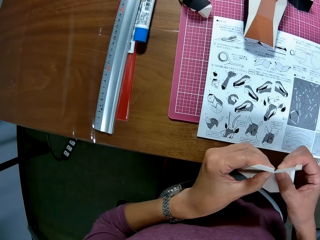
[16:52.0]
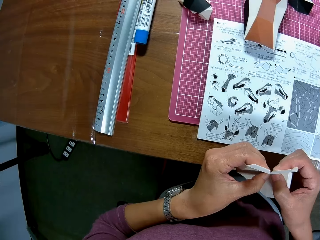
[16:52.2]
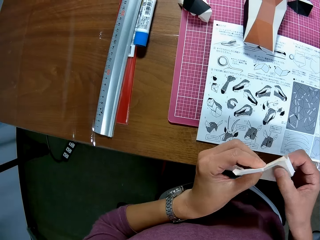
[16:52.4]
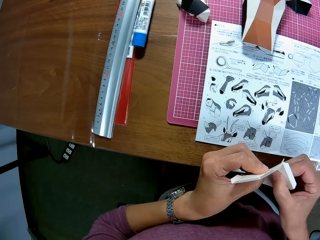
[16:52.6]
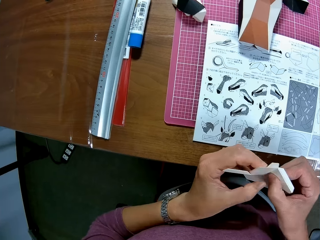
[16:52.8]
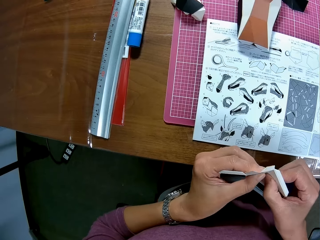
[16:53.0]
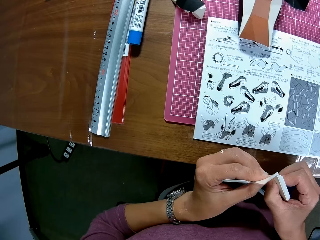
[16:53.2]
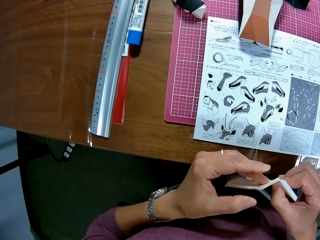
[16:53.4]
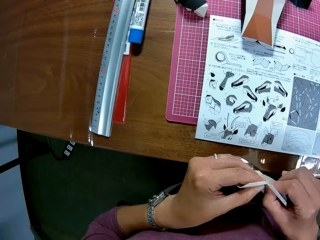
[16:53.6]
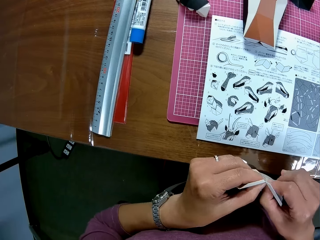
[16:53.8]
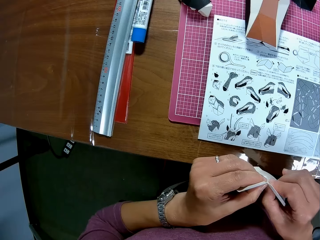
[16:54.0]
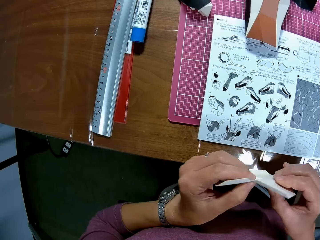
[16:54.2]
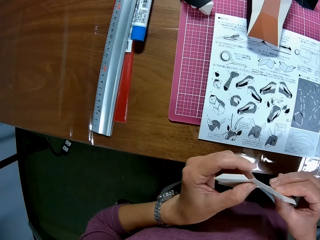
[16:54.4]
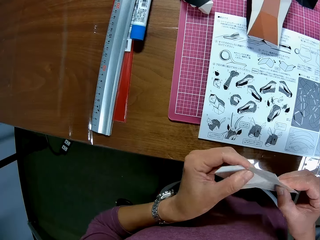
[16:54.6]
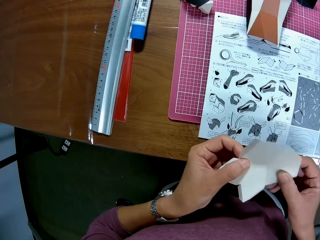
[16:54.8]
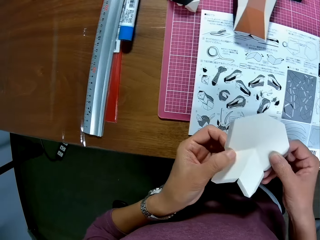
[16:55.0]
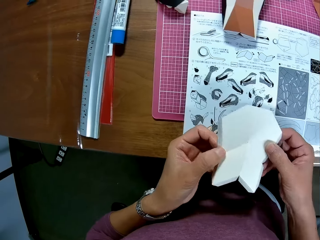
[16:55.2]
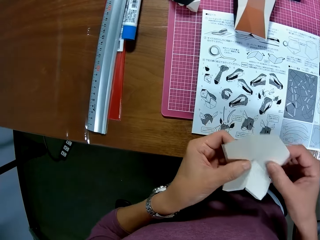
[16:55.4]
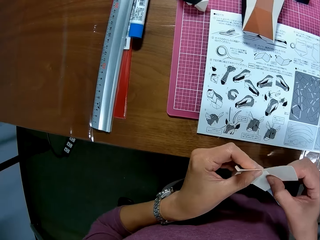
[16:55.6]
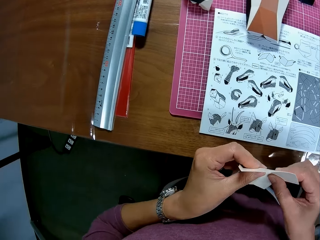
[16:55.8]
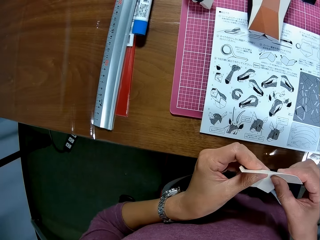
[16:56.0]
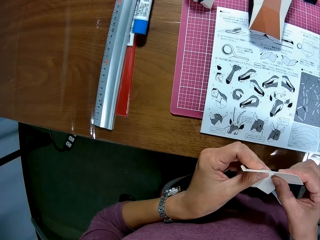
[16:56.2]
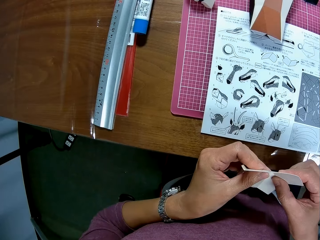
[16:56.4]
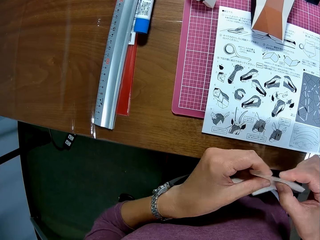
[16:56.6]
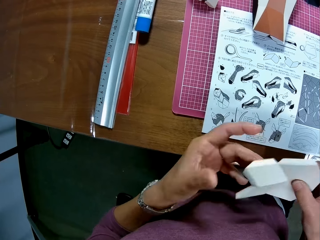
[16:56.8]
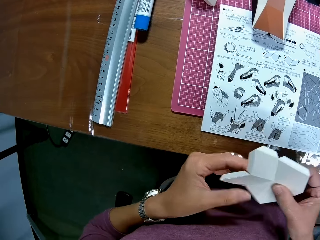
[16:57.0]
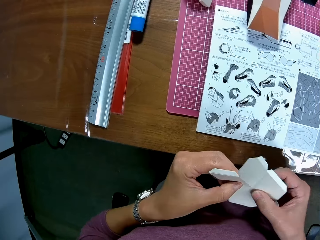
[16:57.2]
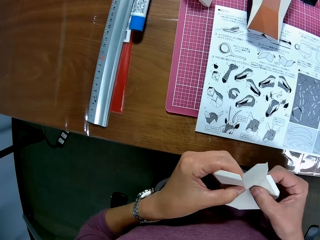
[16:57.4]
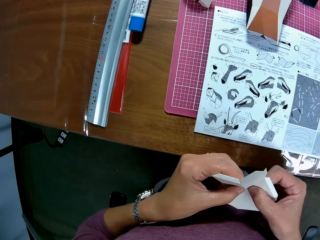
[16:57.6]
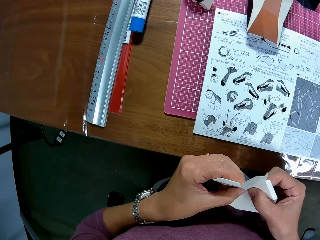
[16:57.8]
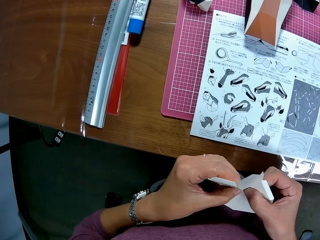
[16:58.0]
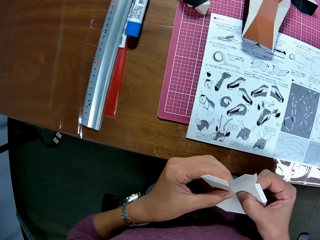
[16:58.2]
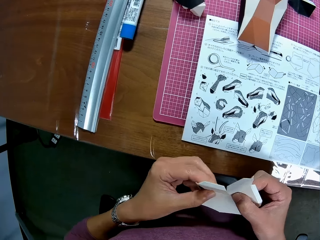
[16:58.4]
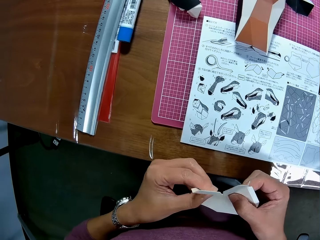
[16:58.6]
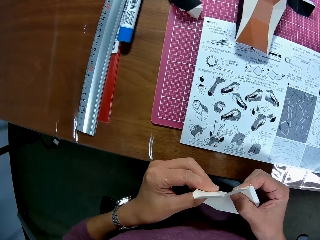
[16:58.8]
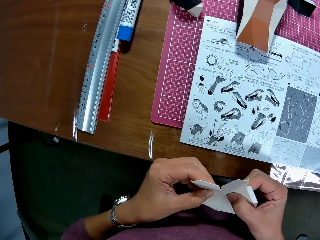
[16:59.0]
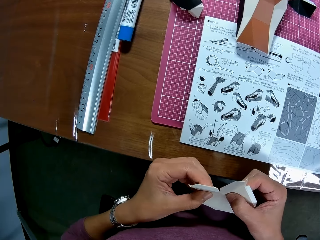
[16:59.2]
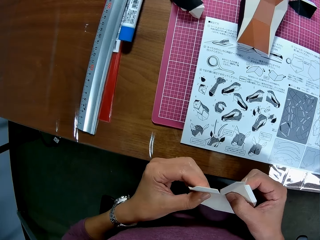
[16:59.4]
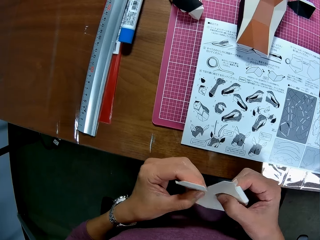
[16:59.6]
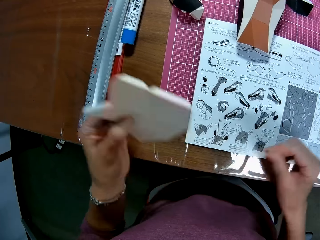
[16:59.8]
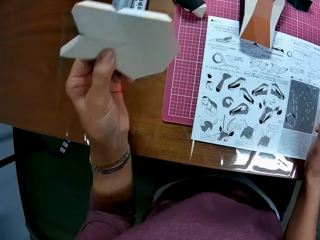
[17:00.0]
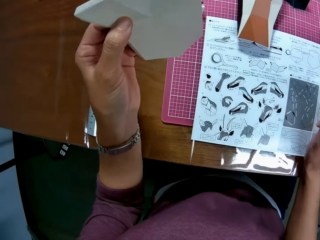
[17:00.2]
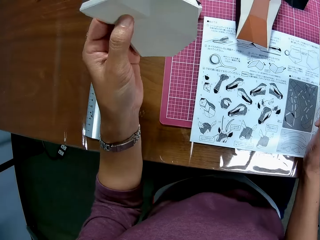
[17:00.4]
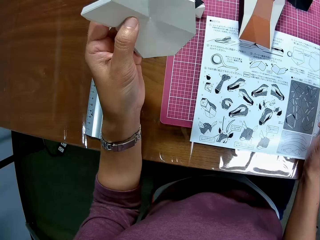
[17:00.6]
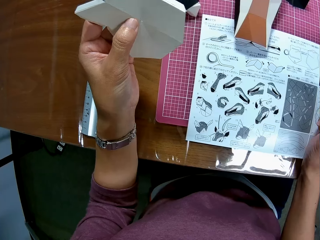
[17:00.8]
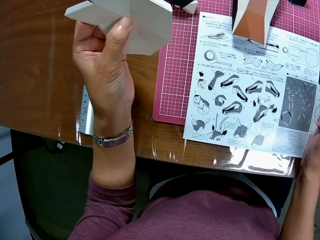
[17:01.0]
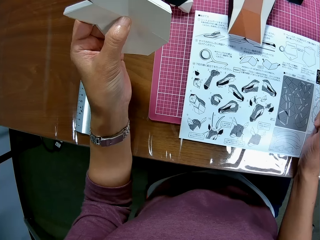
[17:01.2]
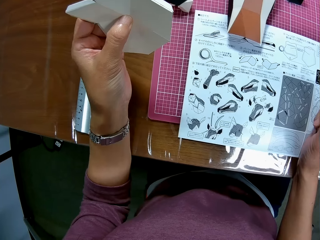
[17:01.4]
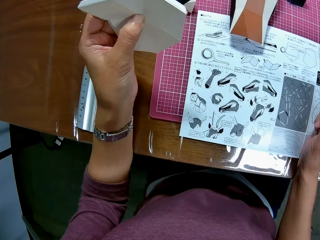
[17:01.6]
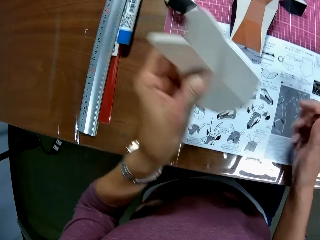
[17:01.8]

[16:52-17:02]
The camera wearer turns the craft paper. They fix pieces of craft paper together. They turn the craft paper. They fix pieces of craft paper together. They look at the instruction booklet.

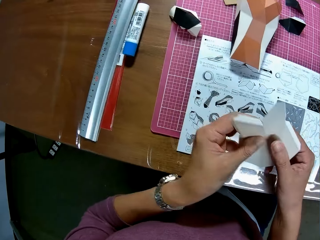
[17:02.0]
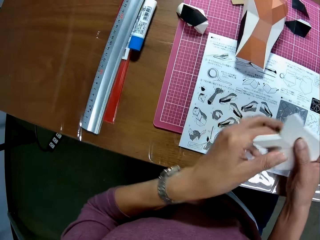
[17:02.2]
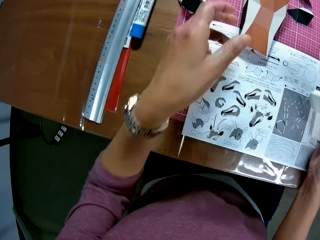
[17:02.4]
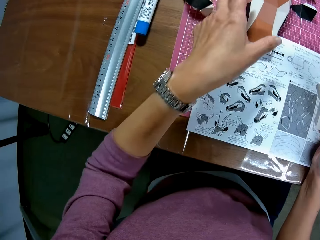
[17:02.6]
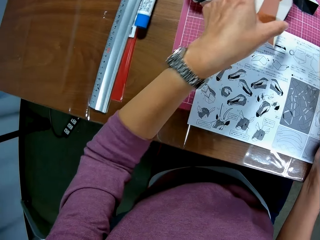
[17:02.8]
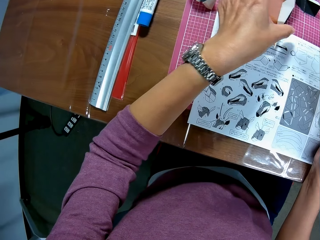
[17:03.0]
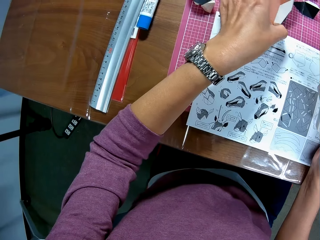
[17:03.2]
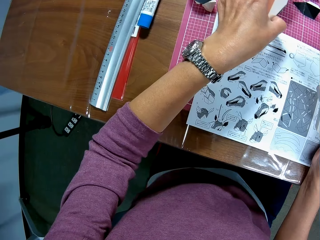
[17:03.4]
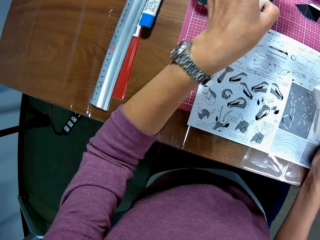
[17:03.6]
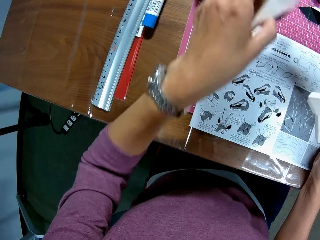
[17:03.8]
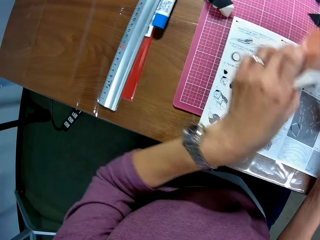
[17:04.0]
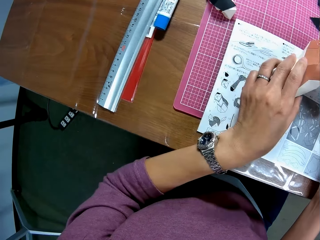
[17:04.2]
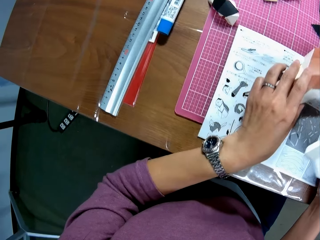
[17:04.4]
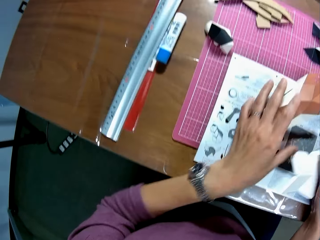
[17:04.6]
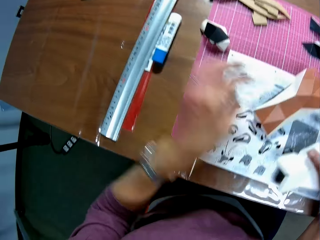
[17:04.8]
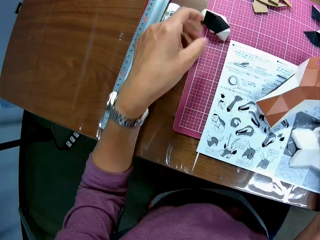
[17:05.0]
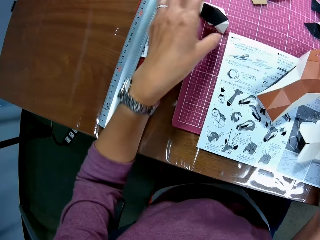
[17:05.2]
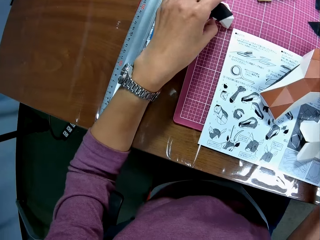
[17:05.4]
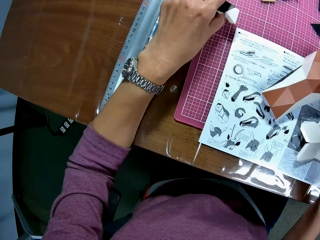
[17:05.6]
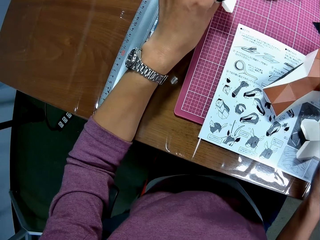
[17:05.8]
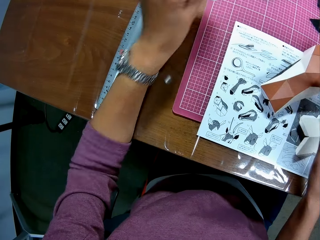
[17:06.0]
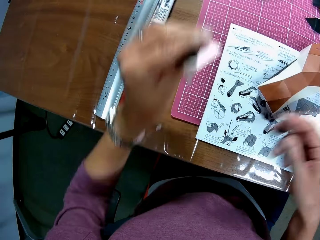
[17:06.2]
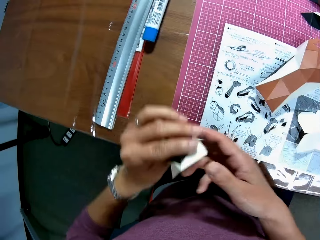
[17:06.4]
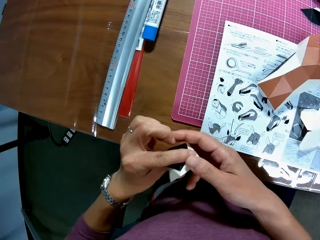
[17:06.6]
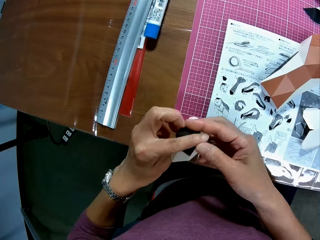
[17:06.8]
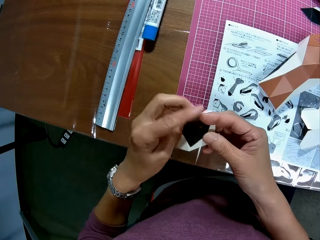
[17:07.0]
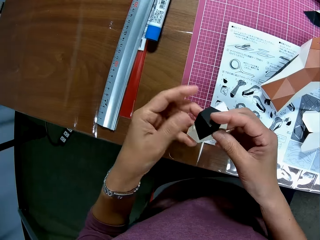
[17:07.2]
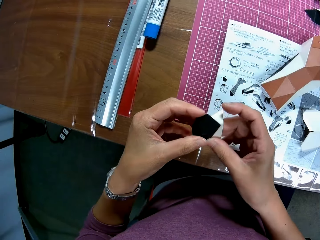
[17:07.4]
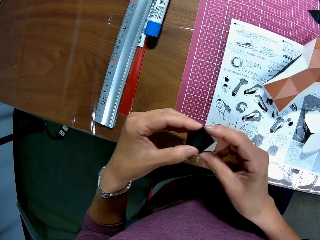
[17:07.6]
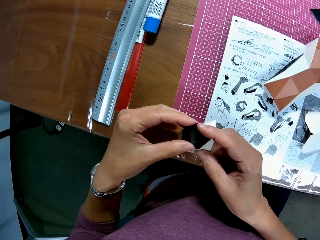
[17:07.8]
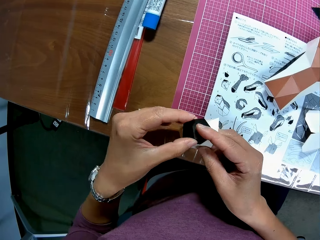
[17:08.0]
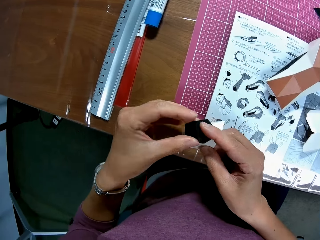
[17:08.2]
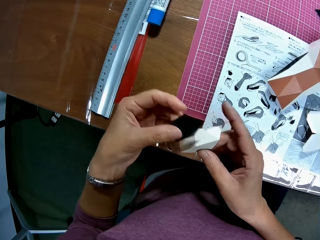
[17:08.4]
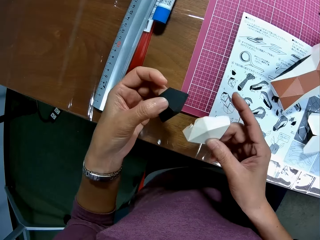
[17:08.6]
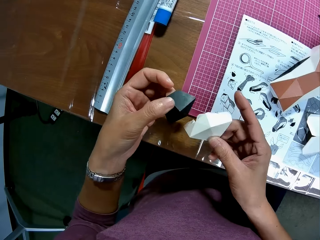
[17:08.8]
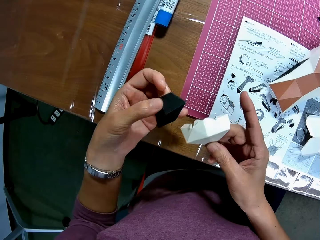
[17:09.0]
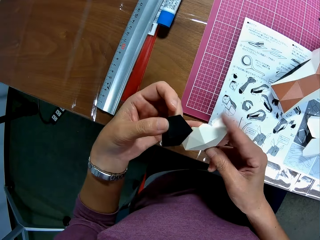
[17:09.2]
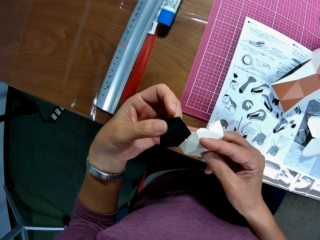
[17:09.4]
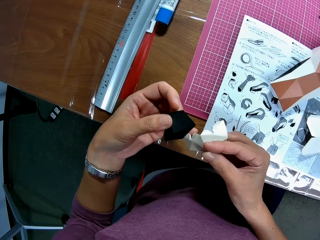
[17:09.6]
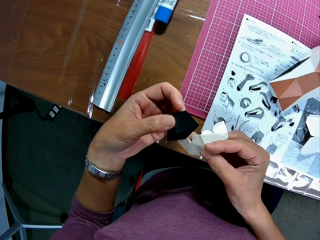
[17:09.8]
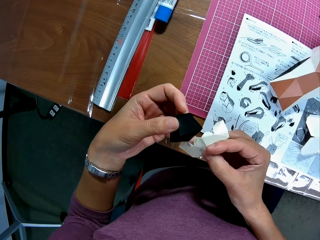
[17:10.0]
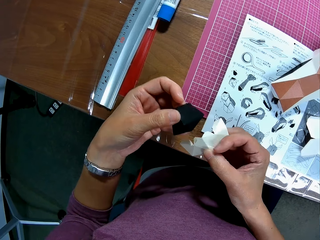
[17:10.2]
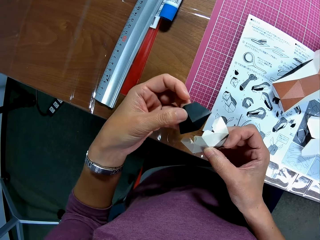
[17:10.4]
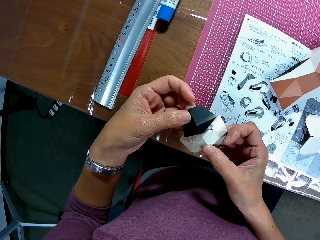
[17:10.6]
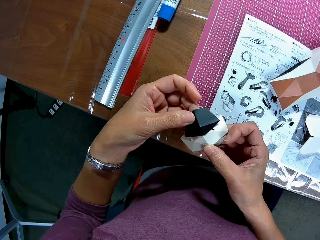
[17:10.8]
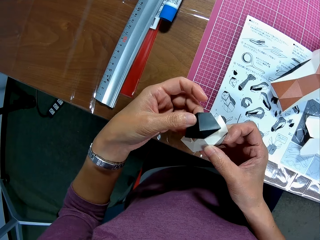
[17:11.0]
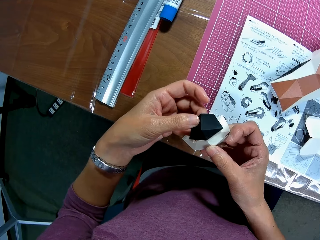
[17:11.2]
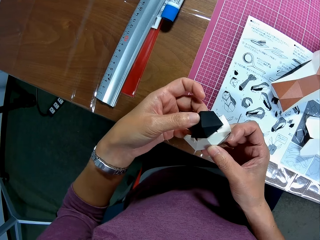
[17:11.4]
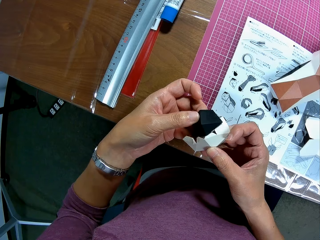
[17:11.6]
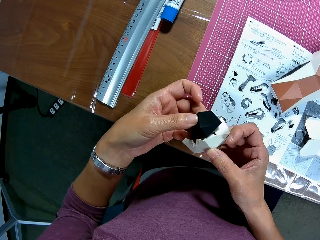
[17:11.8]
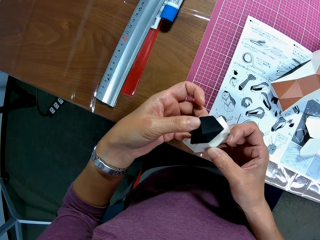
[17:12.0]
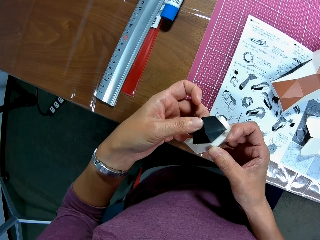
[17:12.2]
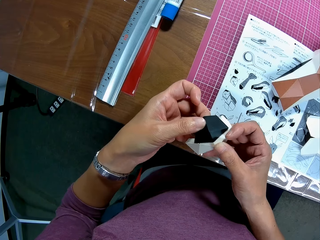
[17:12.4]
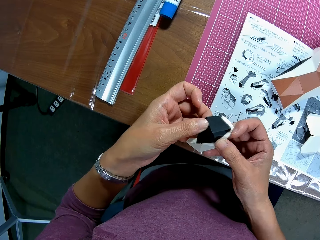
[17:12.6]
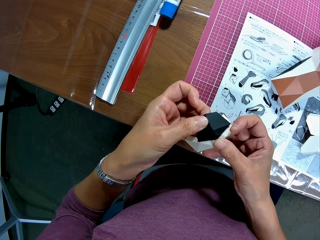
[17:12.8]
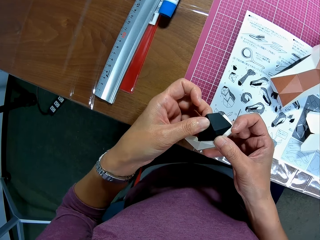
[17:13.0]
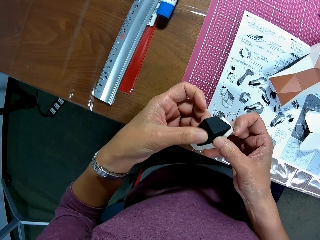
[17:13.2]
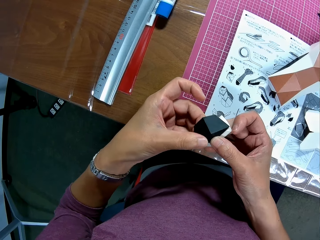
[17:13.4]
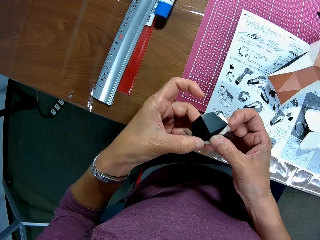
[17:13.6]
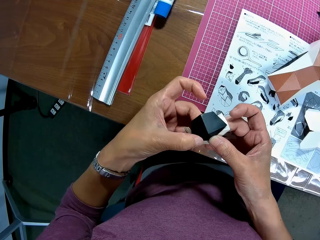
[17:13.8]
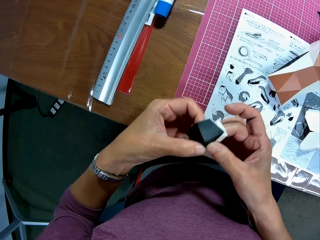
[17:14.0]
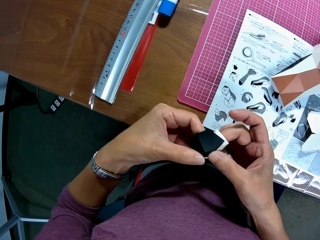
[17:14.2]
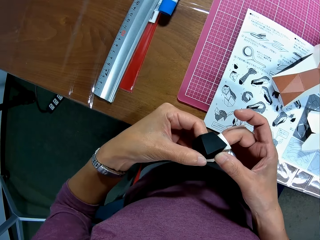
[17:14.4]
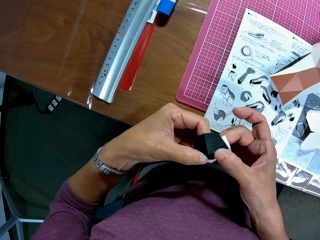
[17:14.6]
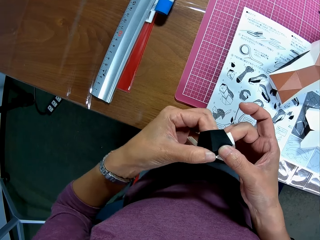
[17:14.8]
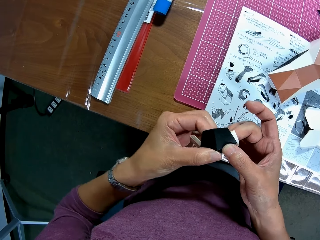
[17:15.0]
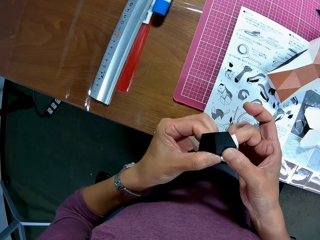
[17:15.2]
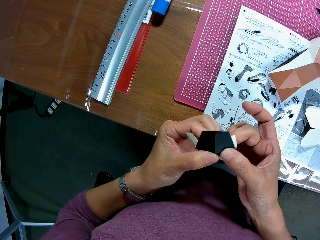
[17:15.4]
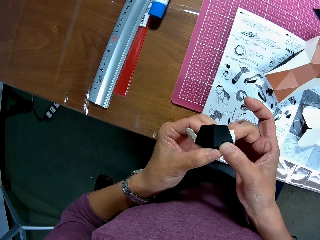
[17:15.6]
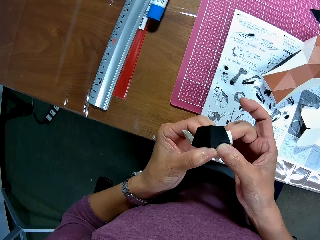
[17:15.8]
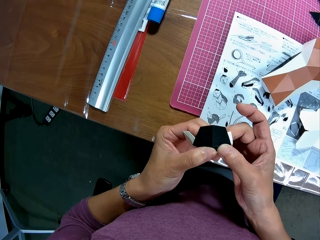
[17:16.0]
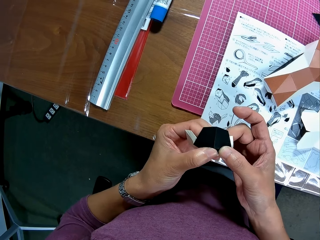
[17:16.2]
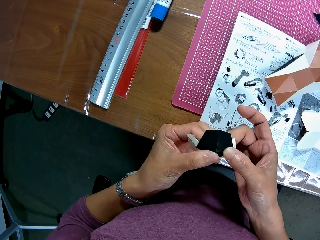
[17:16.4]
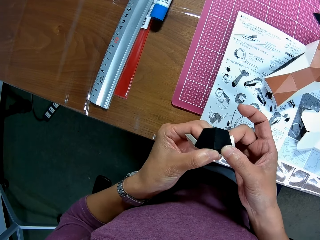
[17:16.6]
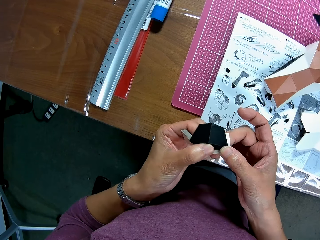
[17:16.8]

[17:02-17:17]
The camera wearer holds the craft paper with the other hand. He moves the paper craft on the table. He picks a craft paper from the cutting mat and puts the craft paper on the booklet. He picks a craft paper from the cutting mat, separates the craft paper, looks at the craft papers and fixes pieces of craft paper together. He arranges the paper crafts in his hand.
